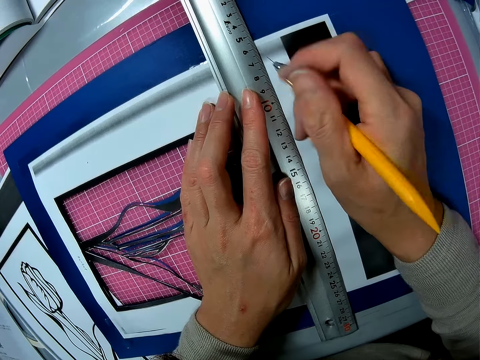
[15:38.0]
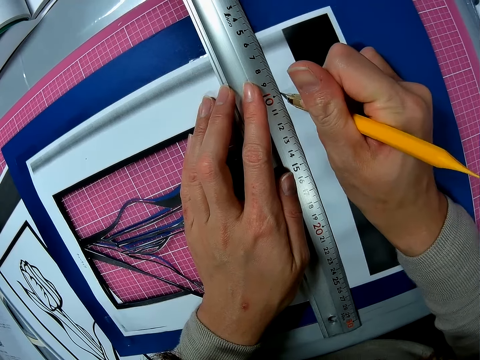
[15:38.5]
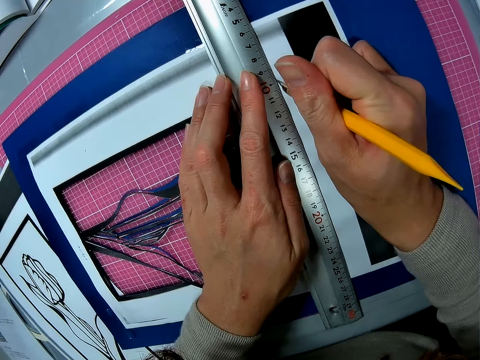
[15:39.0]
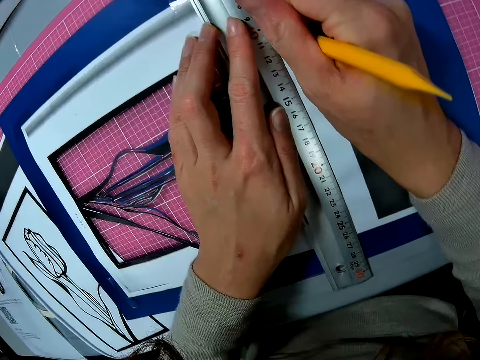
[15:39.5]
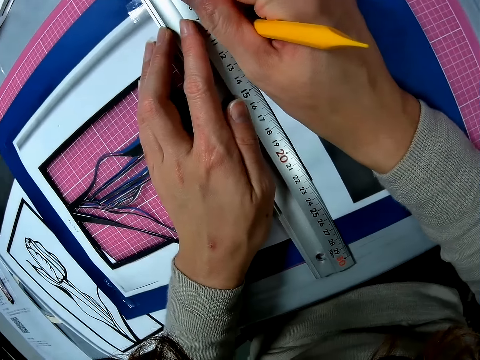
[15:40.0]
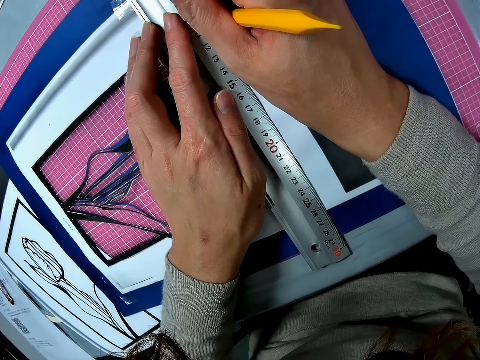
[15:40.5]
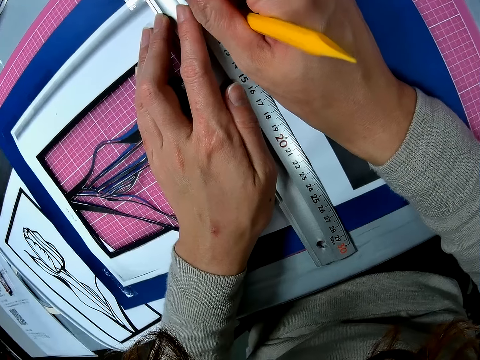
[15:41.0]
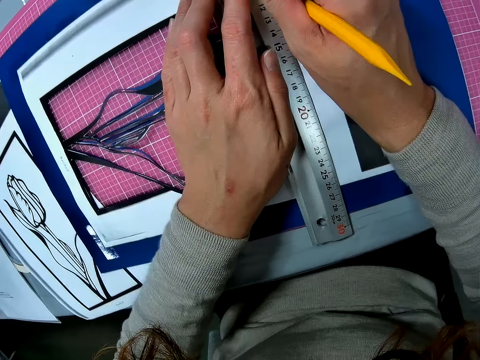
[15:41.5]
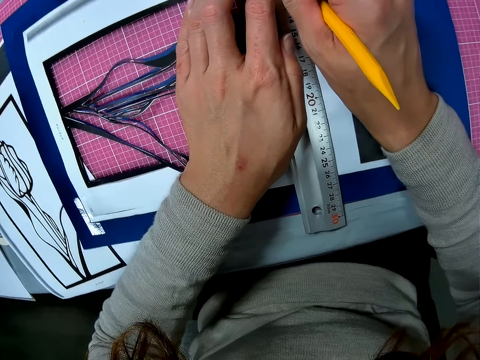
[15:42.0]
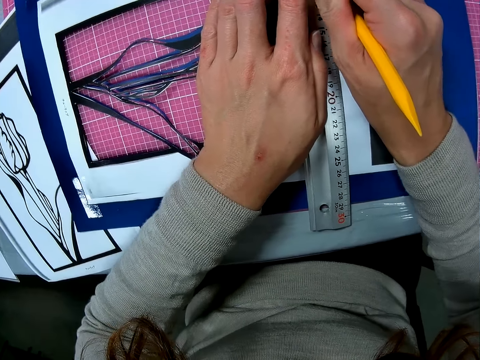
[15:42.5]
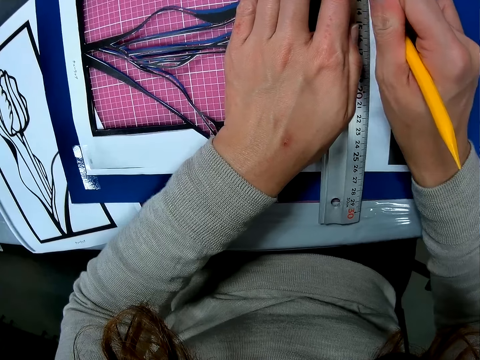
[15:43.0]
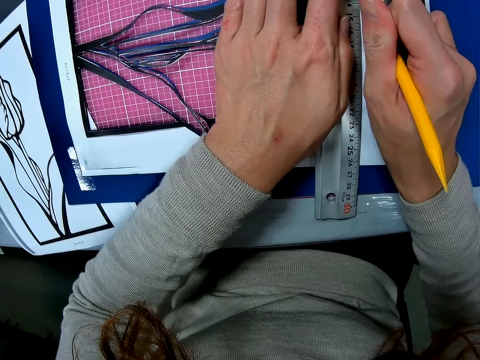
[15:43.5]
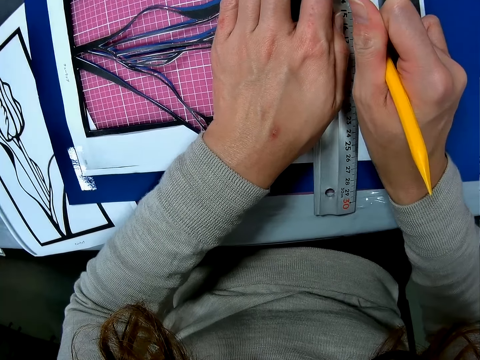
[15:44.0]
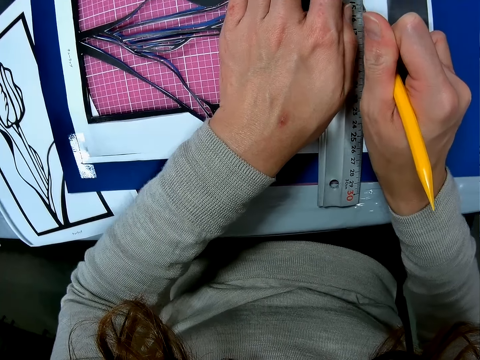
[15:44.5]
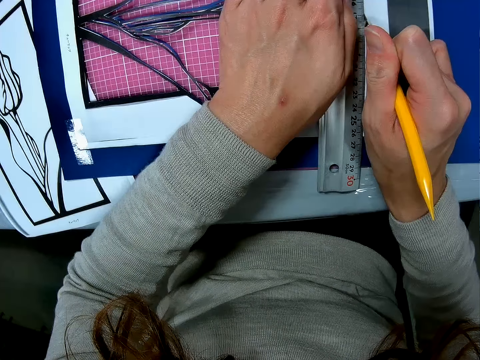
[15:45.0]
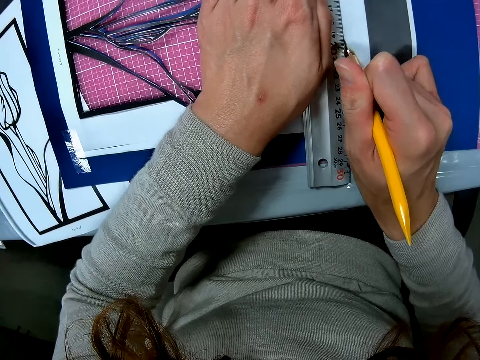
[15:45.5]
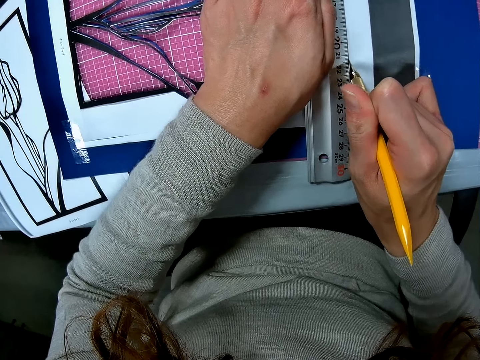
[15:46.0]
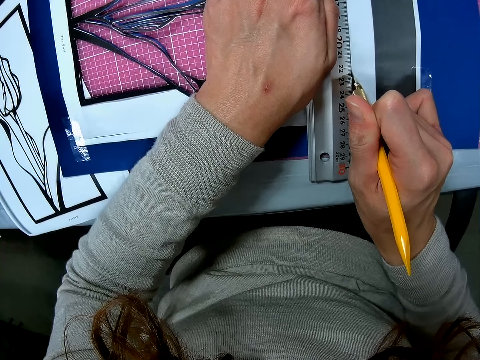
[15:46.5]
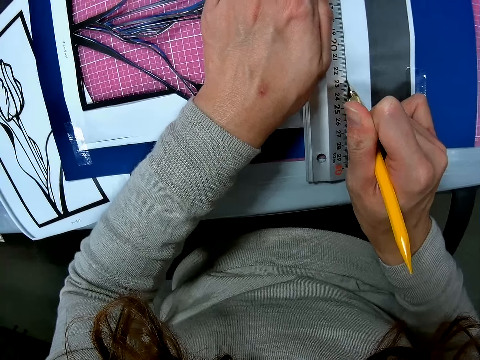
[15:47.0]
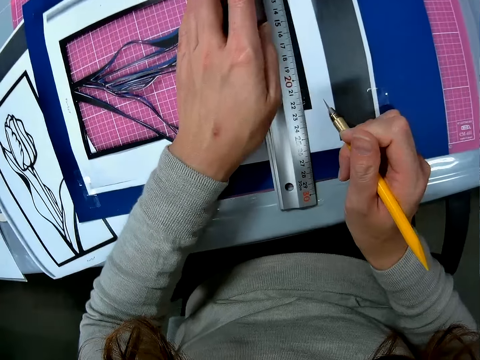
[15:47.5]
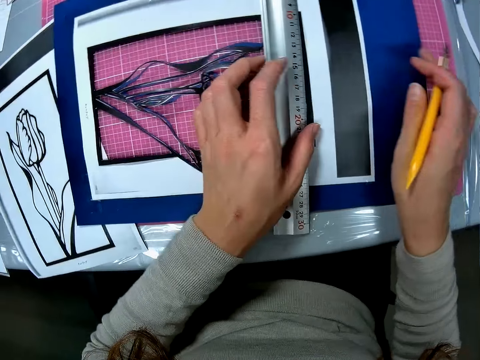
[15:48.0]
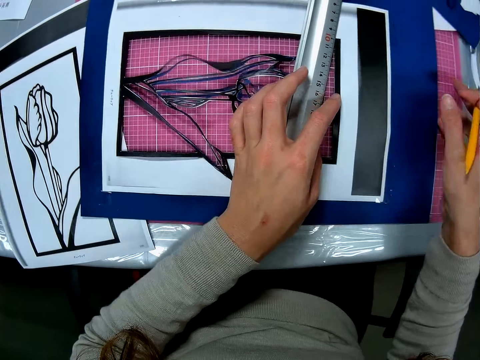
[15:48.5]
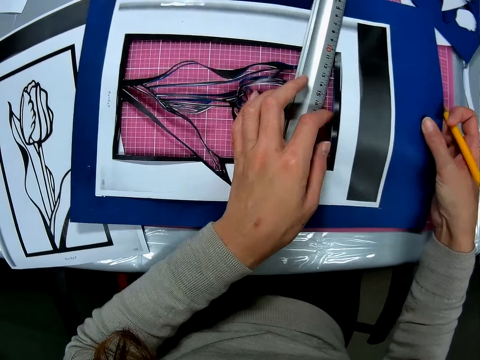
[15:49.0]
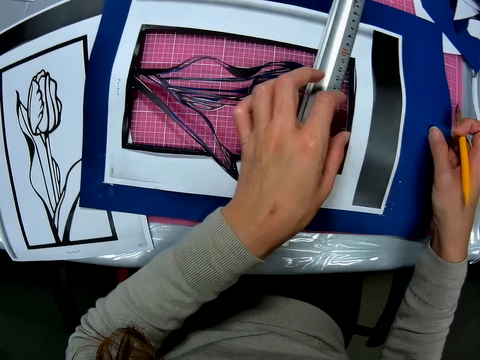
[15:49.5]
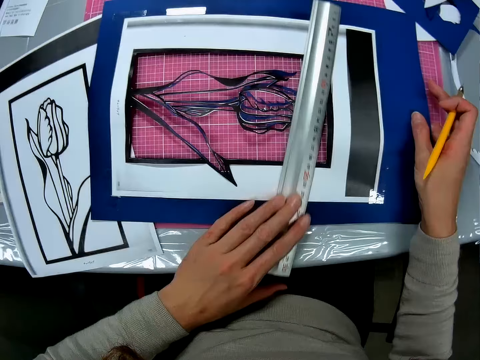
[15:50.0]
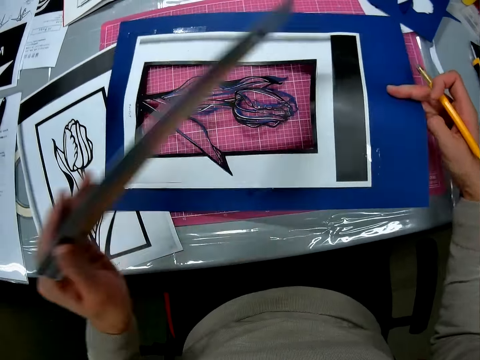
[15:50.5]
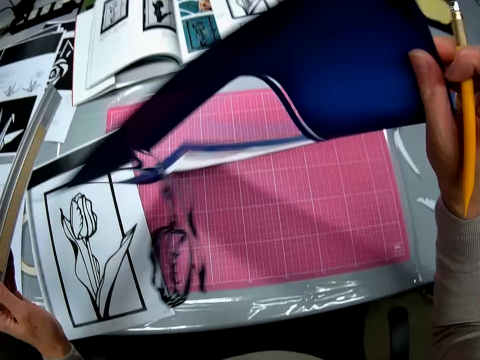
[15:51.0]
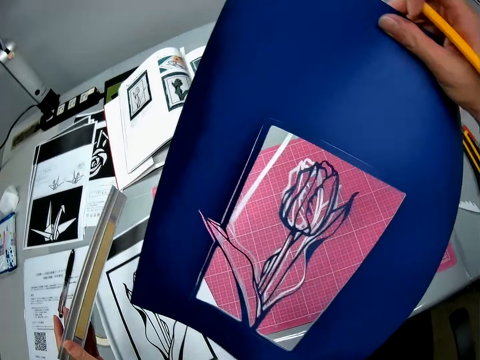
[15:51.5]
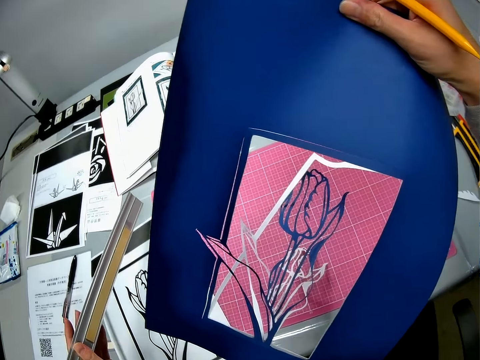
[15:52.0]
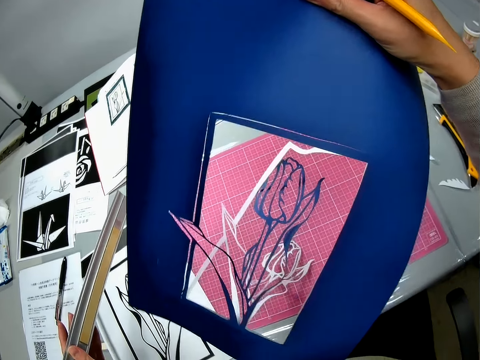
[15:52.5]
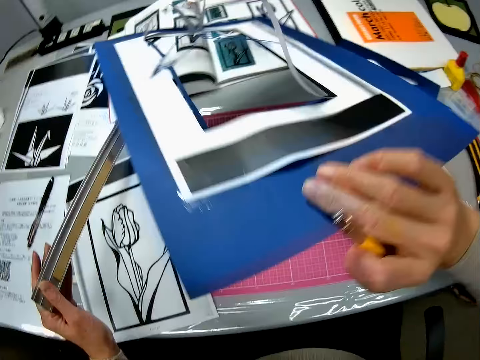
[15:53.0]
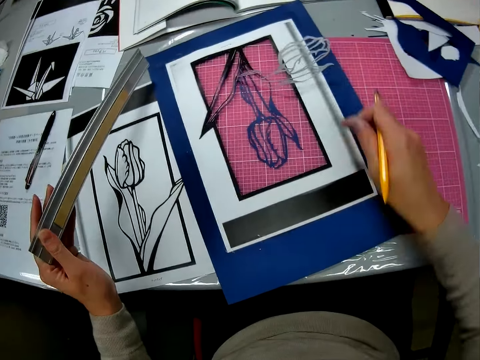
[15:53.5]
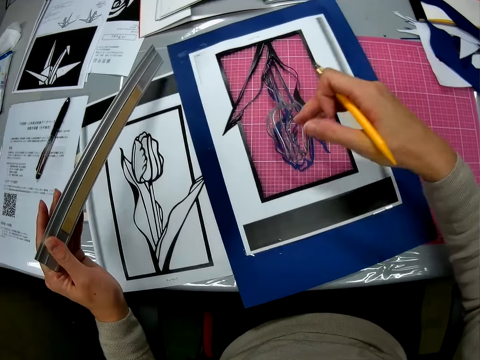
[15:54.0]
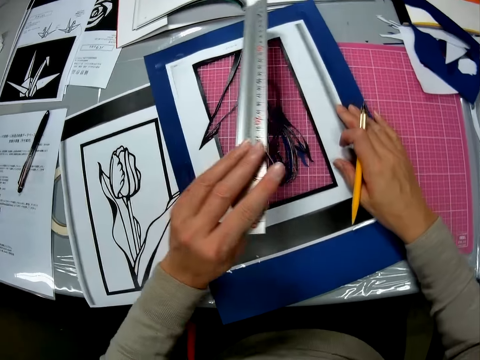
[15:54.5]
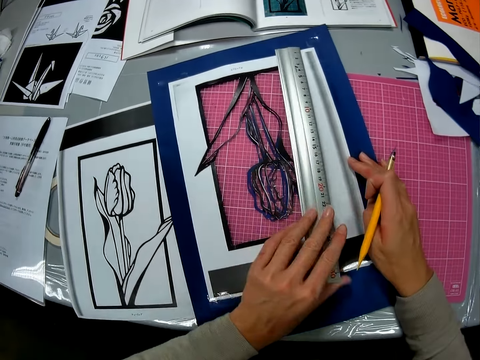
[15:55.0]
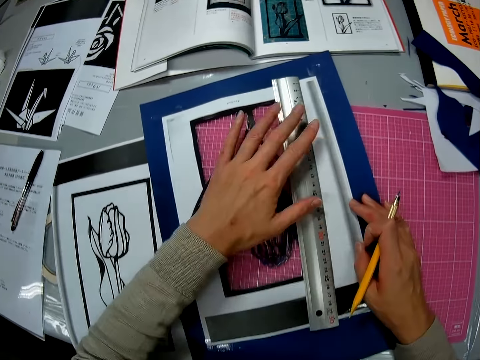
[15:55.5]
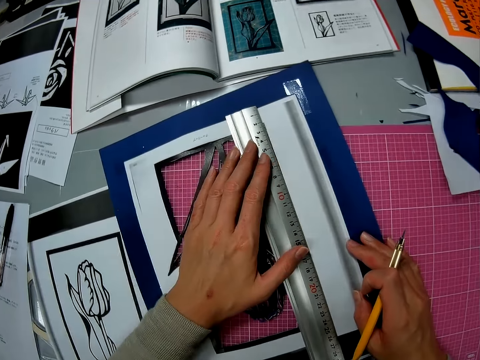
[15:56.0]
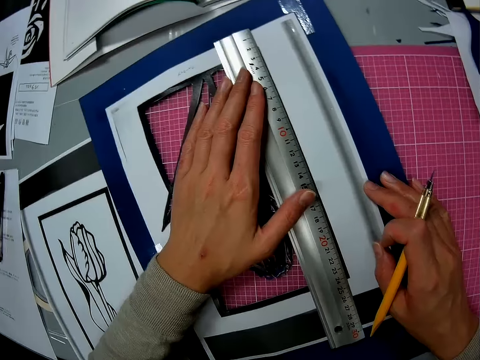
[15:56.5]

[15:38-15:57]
The camera wearer pauses cutting the paper. They adjust the drawing paper on a cutting mat. They flip the drawing paper on the cutting mat. They look at the drawing paper on a hand. They put down the drawing paper on the cutting mat. They place a ruler on the paper. They measure the drawing paper with the ruler.

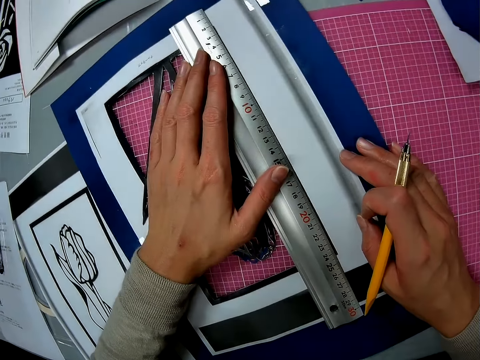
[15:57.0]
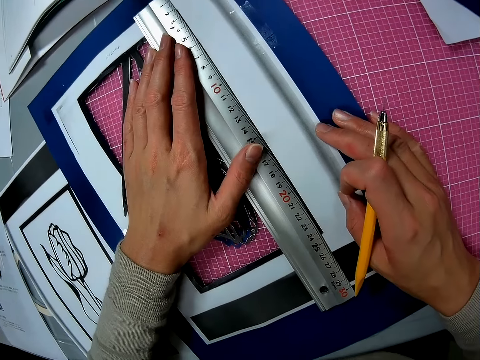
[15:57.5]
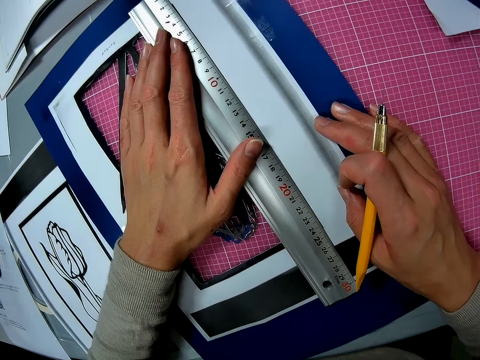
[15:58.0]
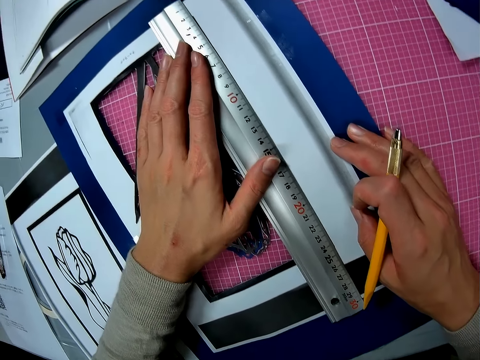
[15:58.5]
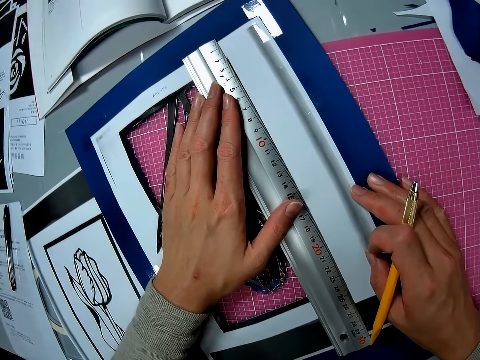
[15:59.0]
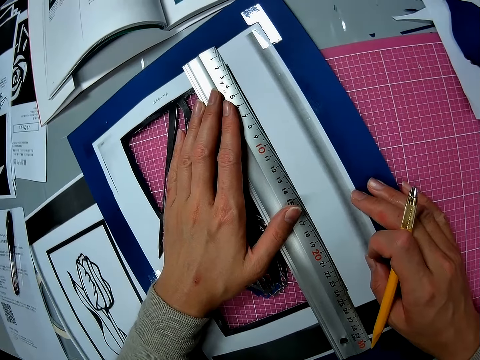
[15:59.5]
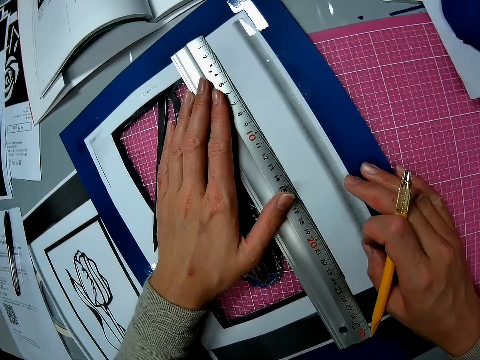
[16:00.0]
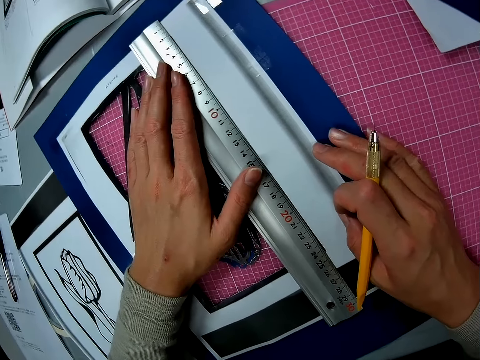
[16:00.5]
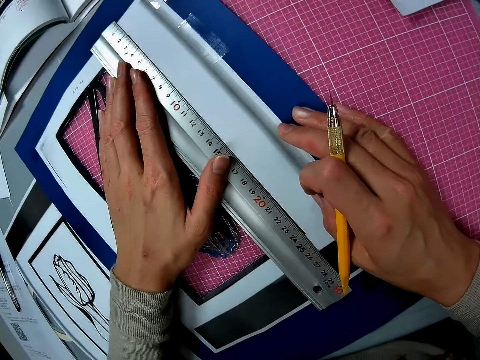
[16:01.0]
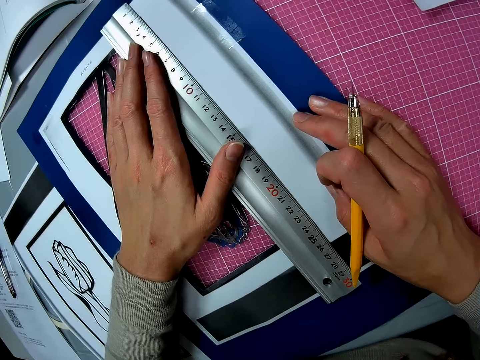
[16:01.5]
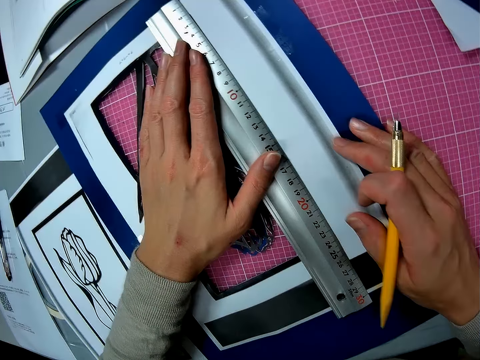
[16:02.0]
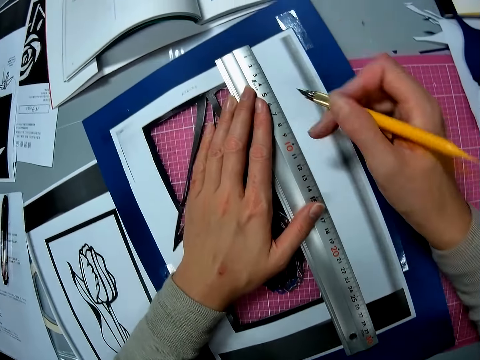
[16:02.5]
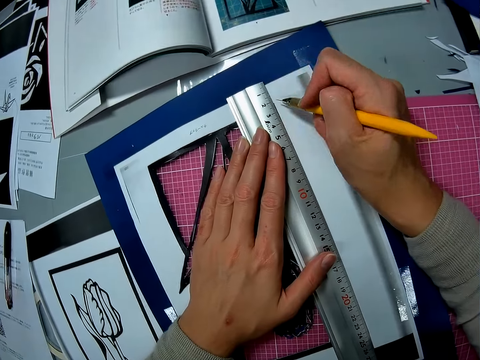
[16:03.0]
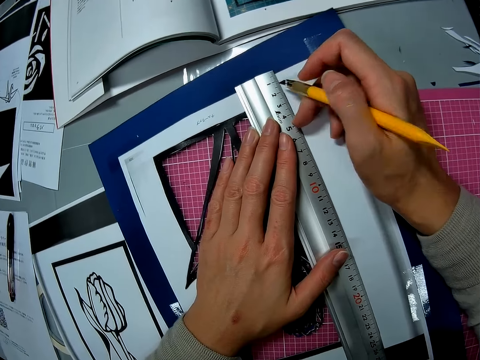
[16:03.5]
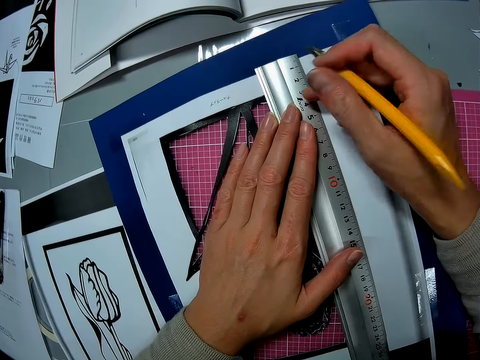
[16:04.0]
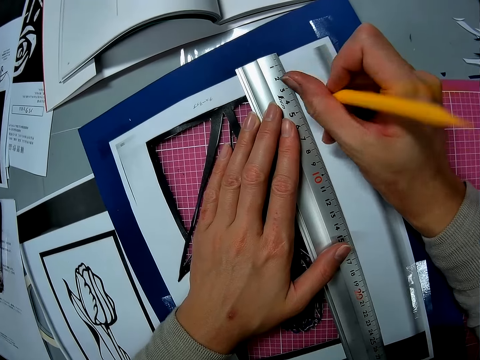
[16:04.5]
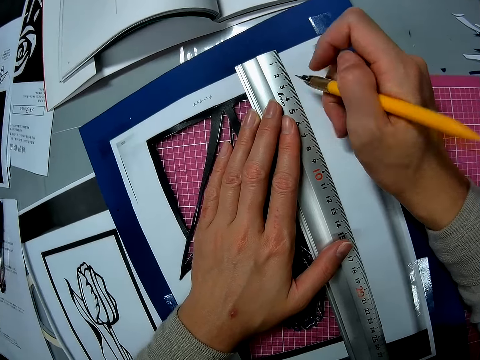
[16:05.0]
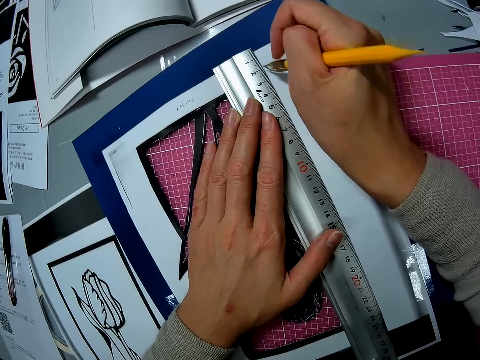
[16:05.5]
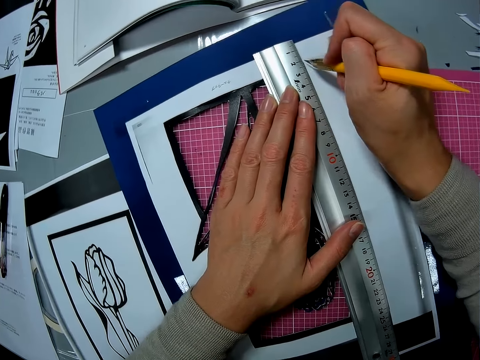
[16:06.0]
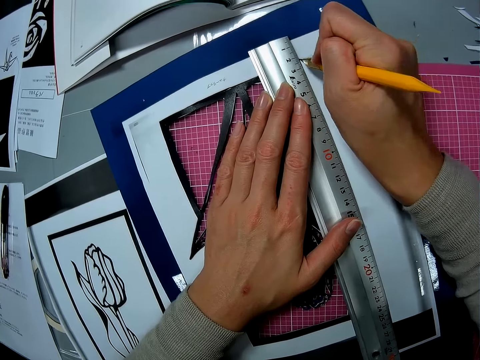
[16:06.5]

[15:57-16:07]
The camera wearer cuts a drawing paper with a craft knife.
